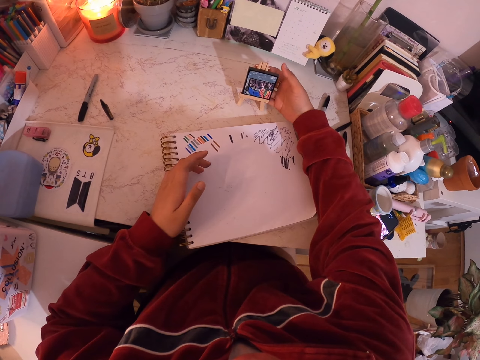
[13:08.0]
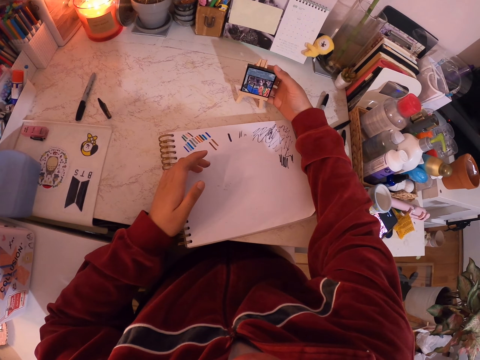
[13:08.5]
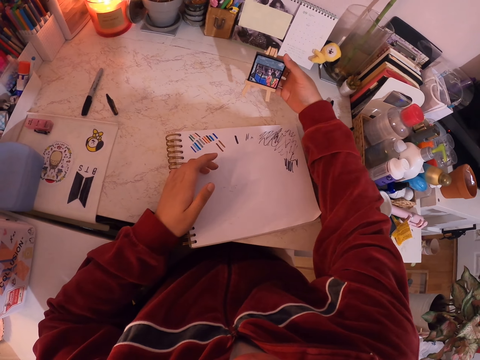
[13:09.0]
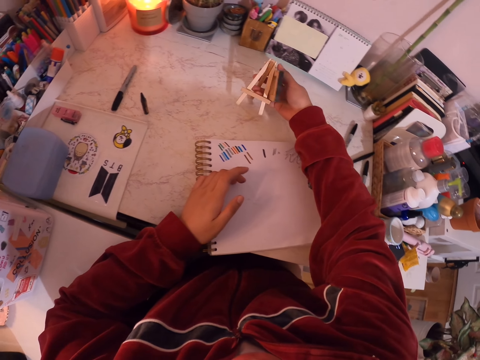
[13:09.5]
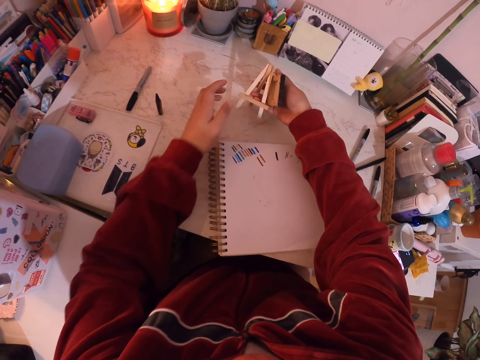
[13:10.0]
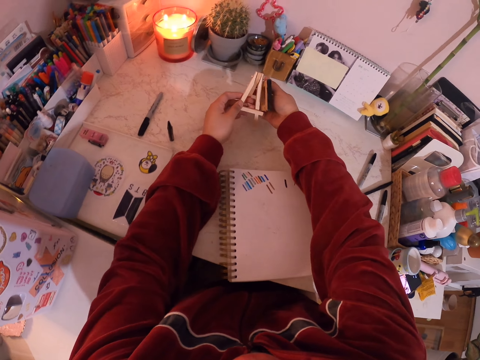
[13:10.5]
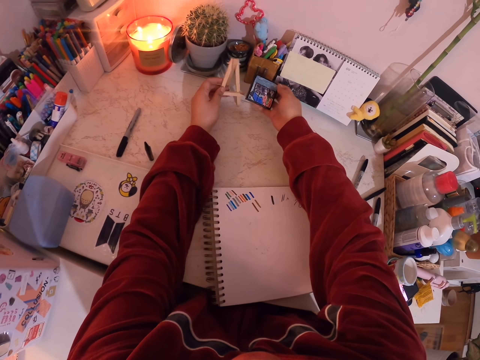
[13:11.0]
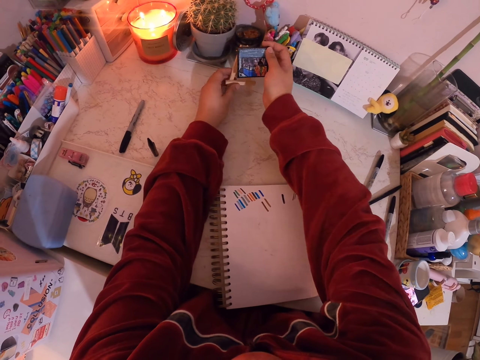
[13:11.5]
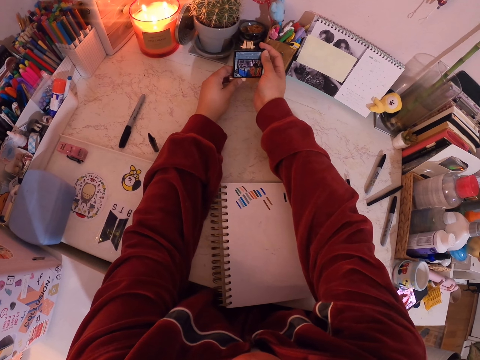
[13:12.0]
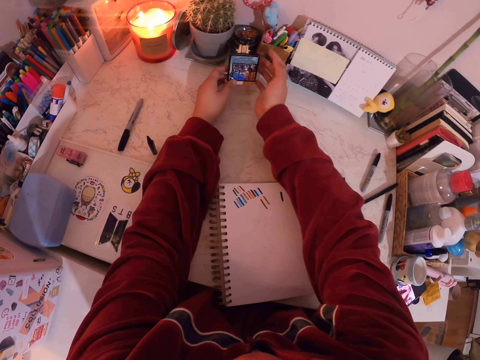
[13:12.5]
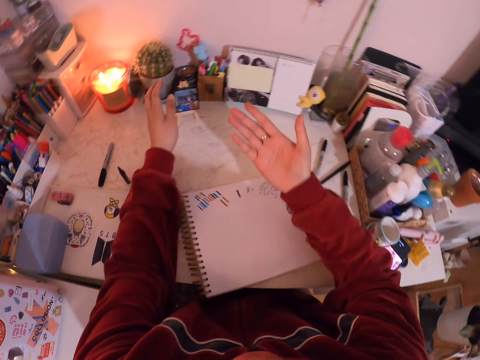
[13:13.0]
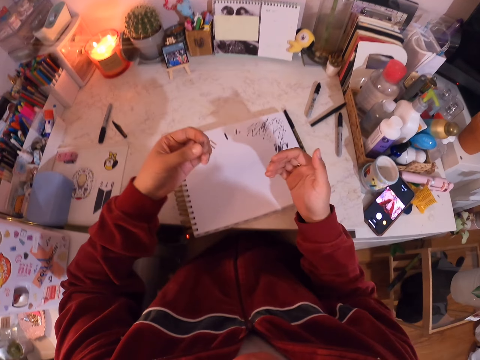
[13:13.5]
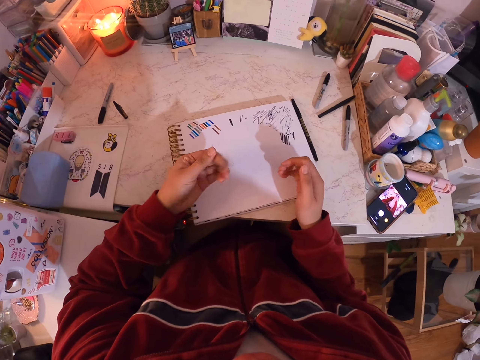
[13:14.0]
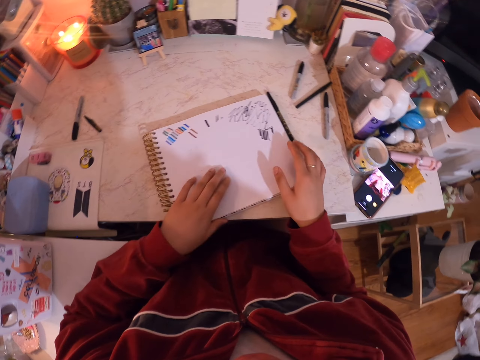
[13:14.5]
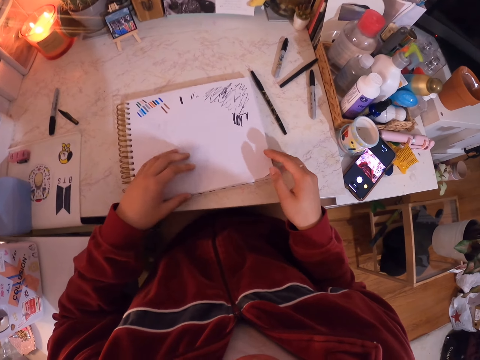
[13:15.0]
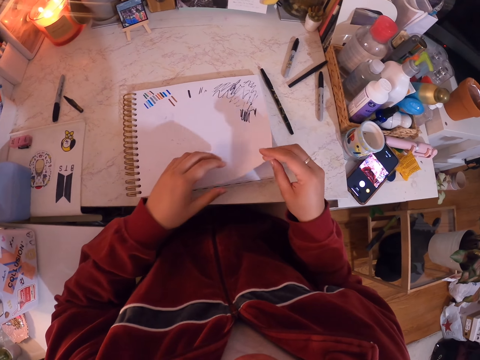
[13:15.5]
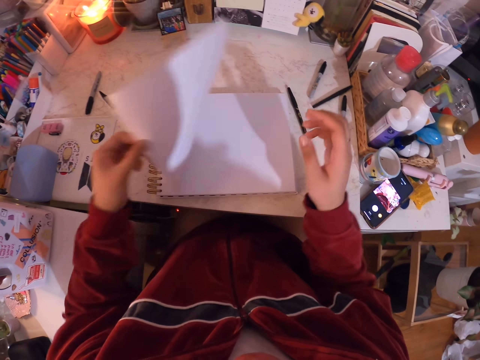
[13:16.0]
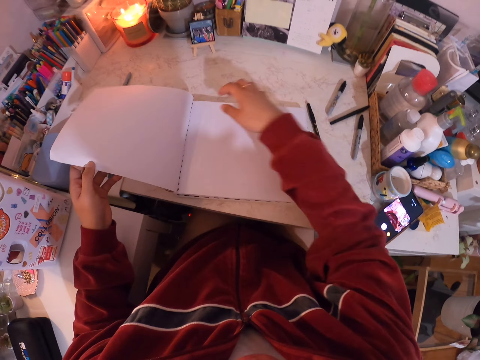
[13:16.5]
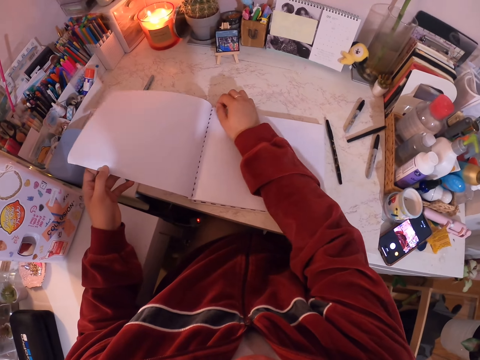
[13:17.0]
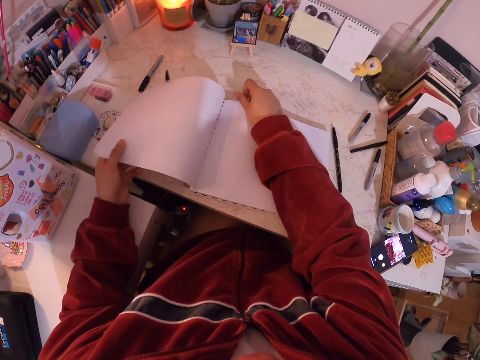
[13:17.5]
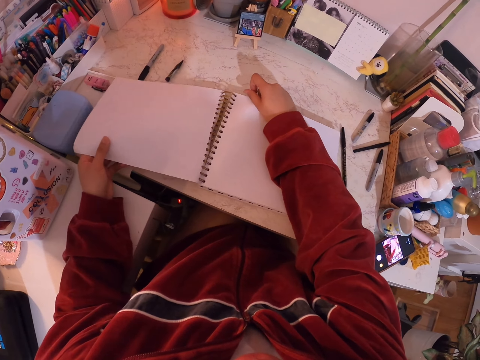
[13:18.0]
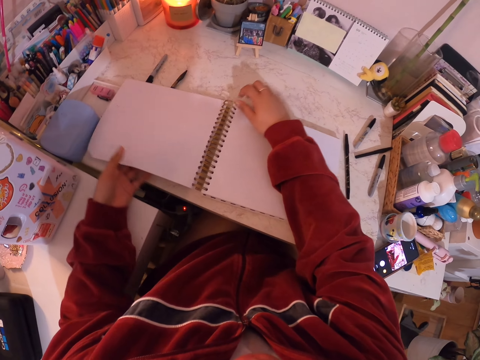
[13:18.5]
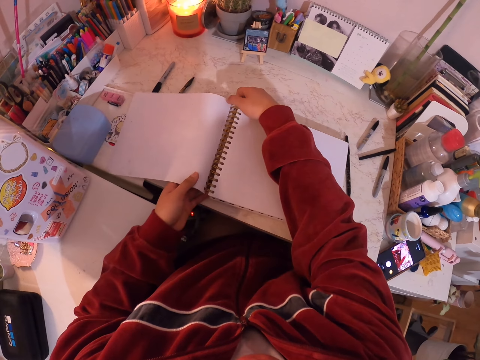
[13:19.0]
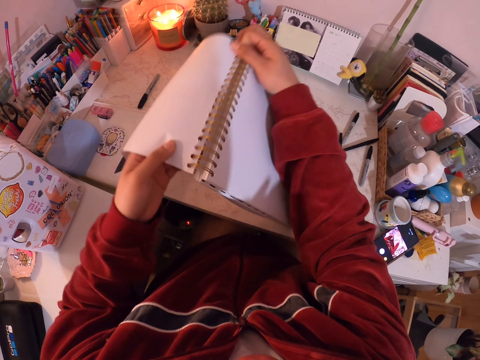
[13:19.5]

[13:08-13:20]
The camera wearer puts something on the table. They open the book or pad page.

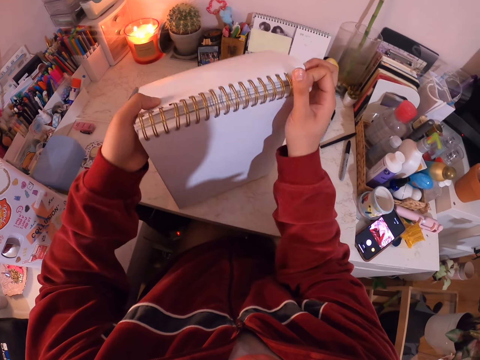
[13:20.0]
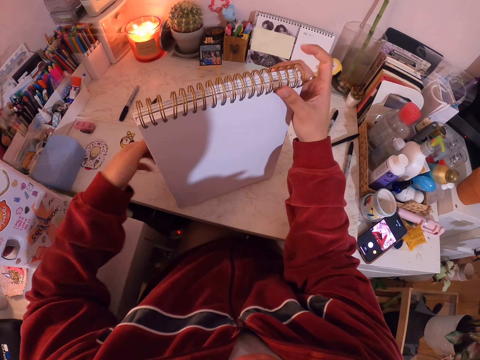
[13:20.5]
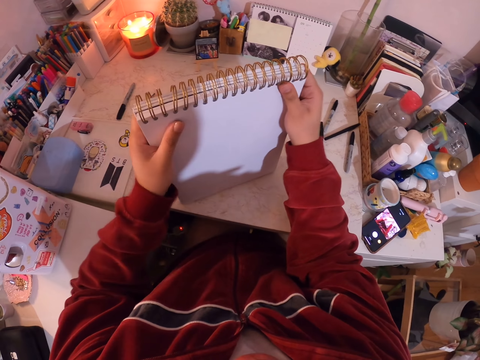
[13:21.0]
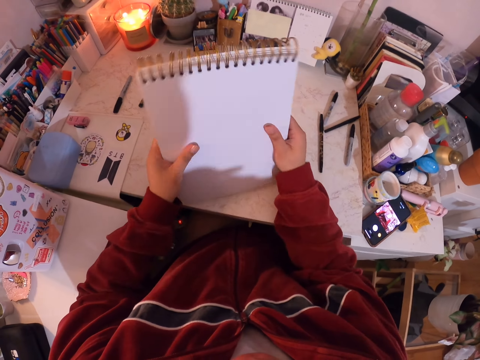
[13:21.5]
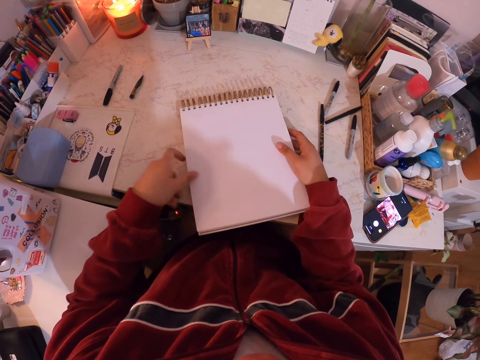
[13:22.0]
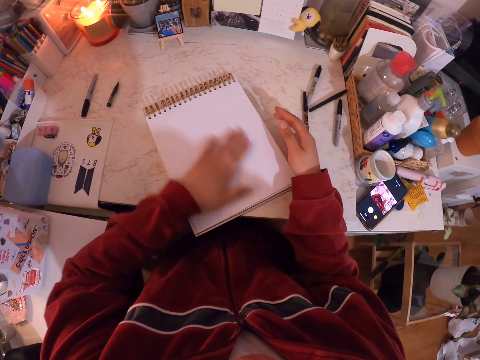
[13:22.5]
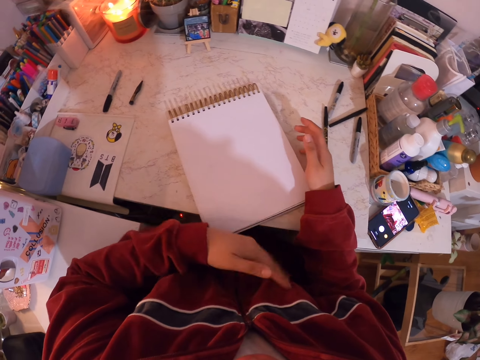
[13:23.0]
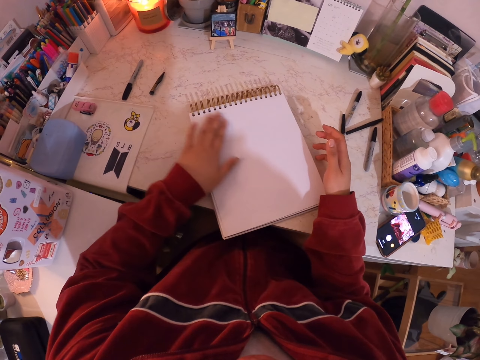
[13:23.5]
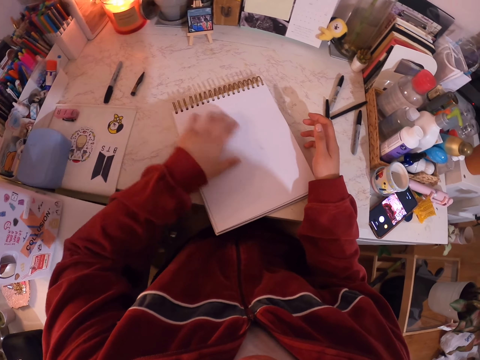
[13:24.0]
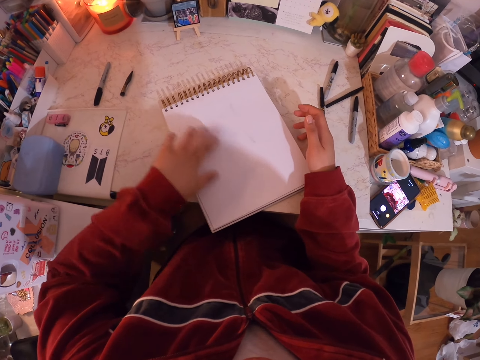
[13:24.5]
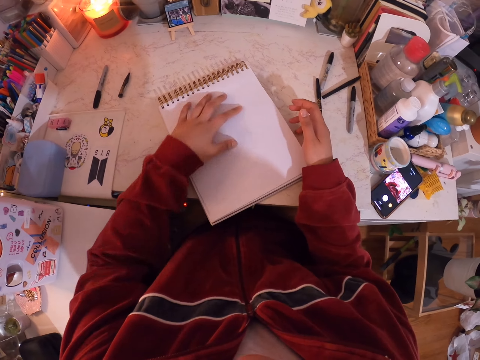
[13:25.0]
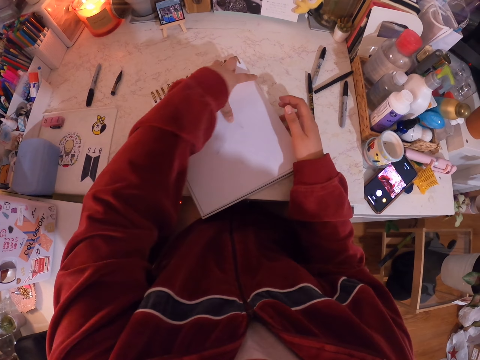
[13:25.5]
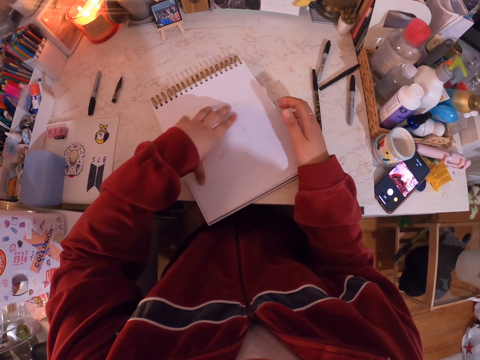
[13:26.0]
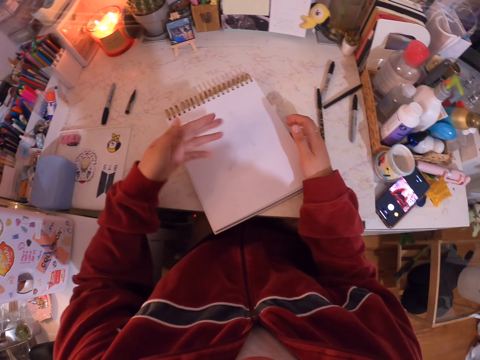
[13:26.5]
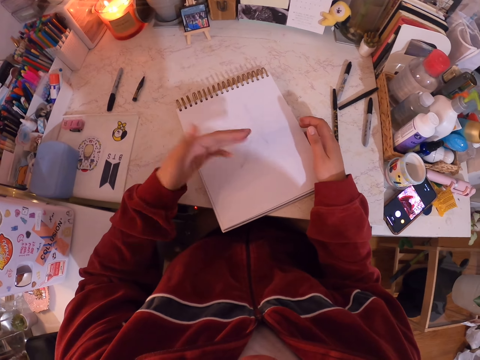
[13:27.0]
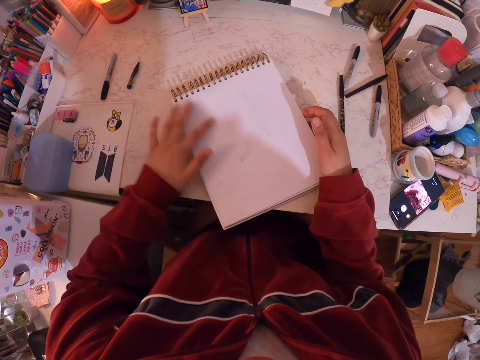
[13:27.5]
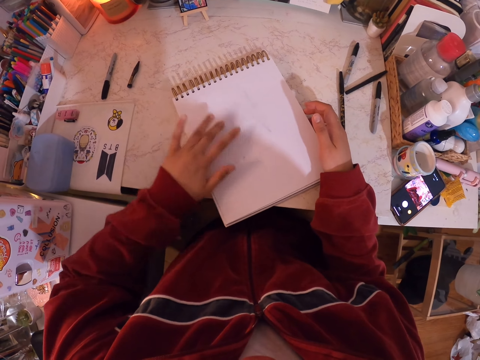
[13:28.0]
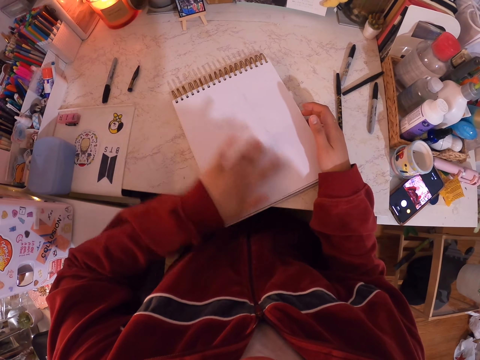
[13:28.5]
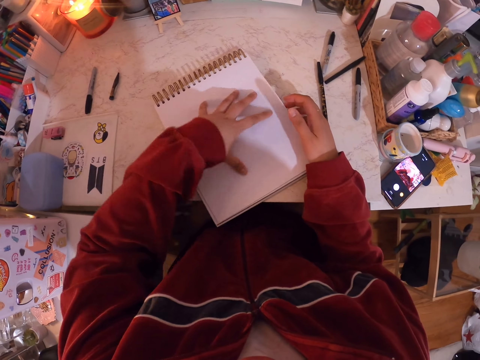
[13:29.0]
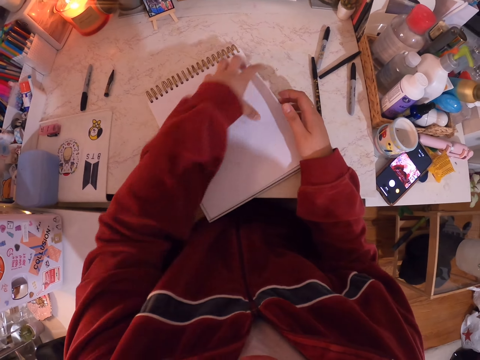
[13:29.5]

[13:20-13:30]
The camera wearer holds the pad. They move their hand. They wipe the book with a hand.
